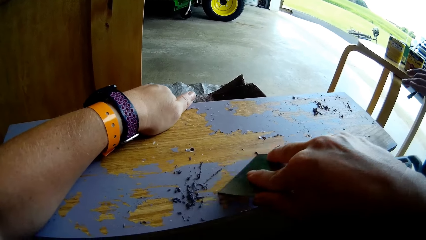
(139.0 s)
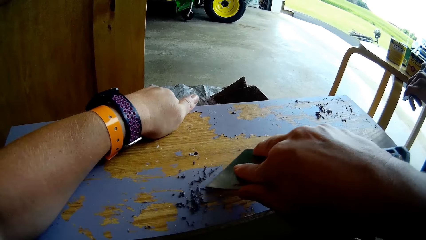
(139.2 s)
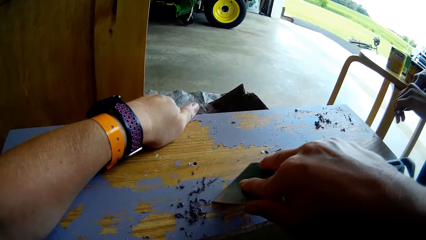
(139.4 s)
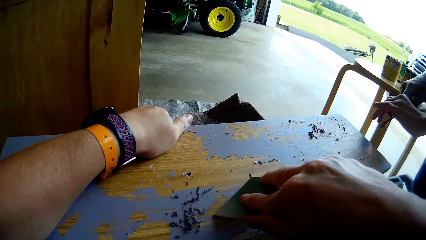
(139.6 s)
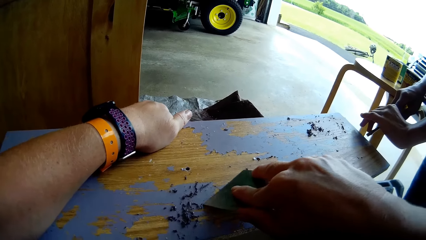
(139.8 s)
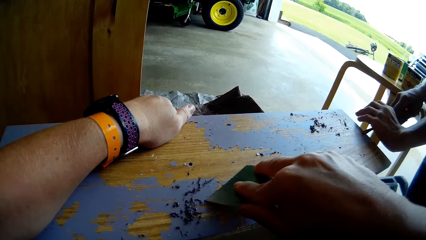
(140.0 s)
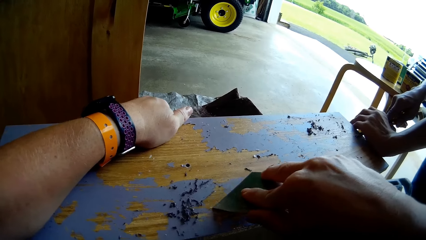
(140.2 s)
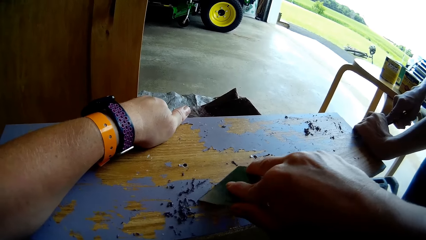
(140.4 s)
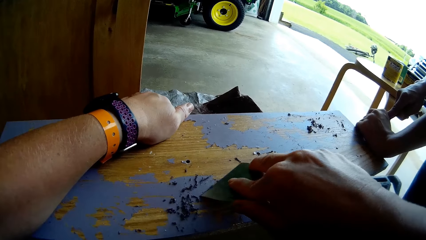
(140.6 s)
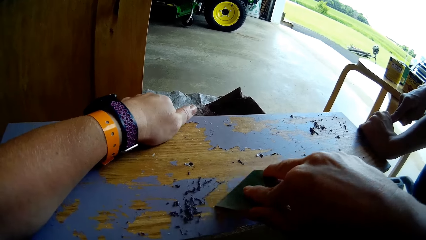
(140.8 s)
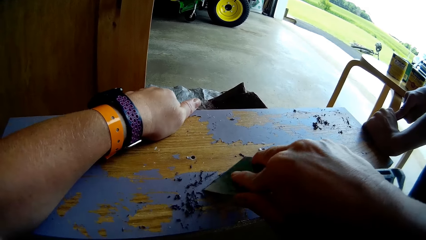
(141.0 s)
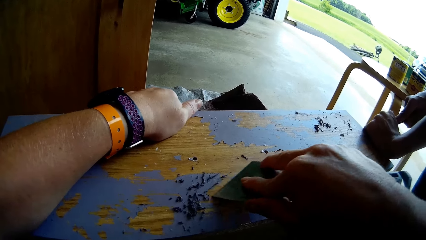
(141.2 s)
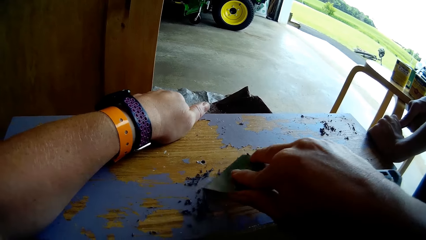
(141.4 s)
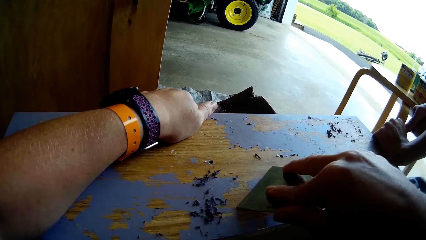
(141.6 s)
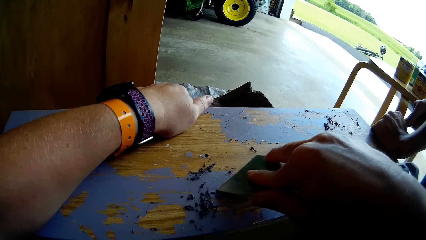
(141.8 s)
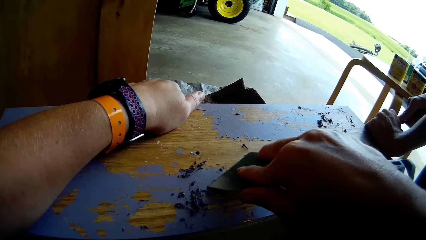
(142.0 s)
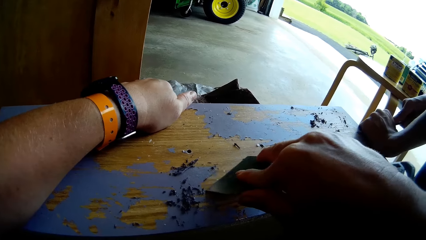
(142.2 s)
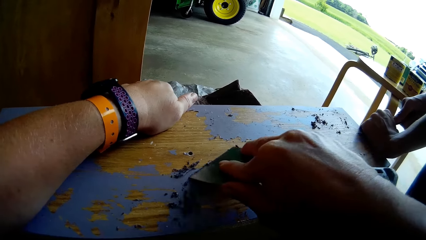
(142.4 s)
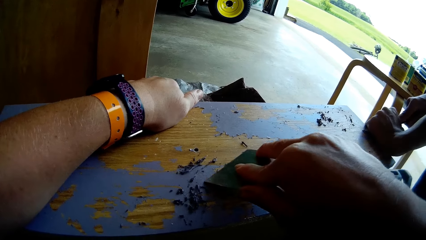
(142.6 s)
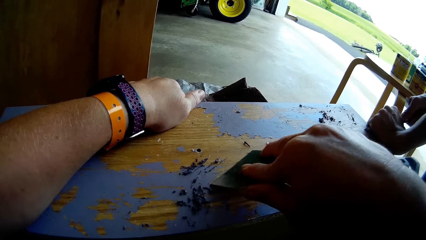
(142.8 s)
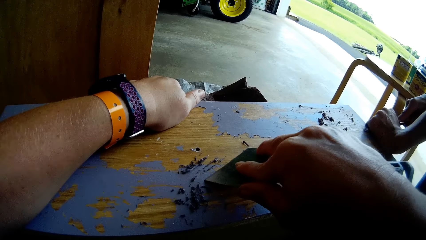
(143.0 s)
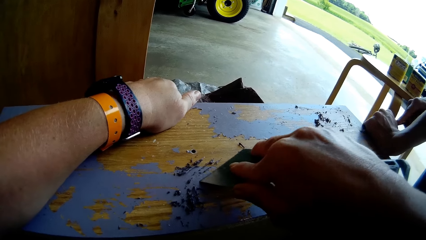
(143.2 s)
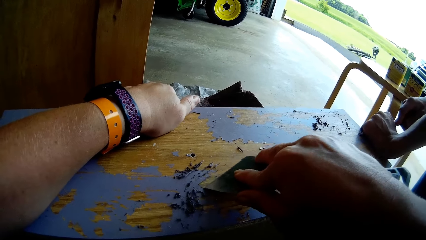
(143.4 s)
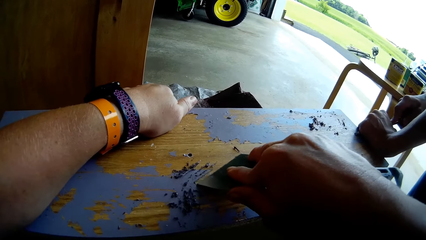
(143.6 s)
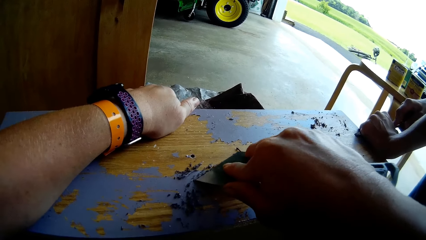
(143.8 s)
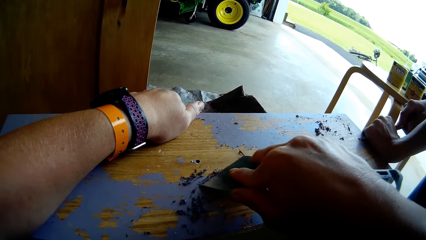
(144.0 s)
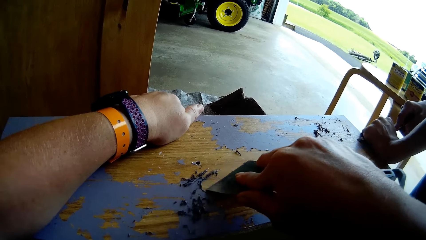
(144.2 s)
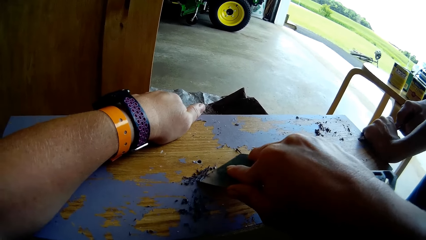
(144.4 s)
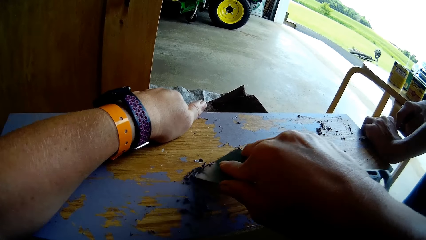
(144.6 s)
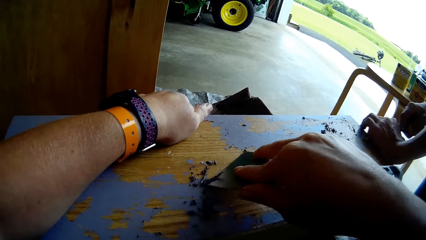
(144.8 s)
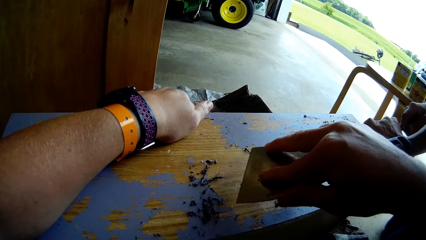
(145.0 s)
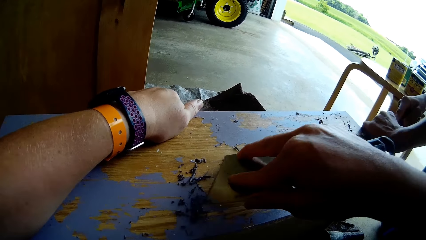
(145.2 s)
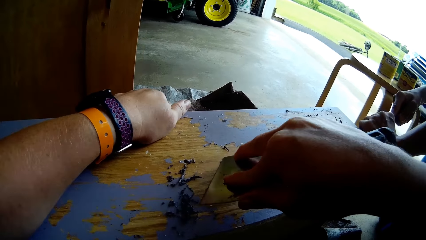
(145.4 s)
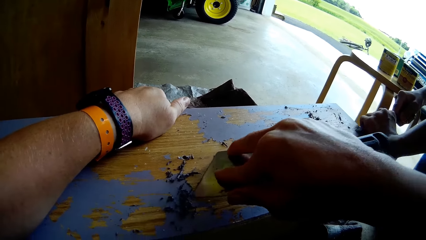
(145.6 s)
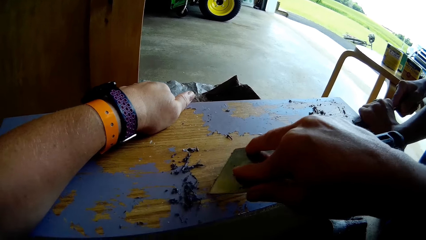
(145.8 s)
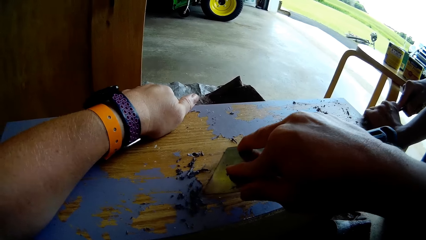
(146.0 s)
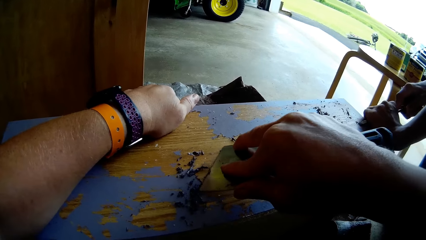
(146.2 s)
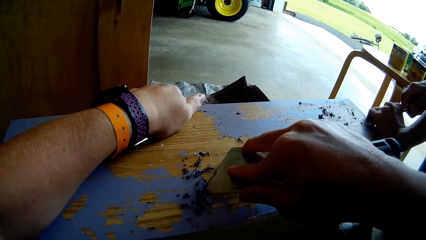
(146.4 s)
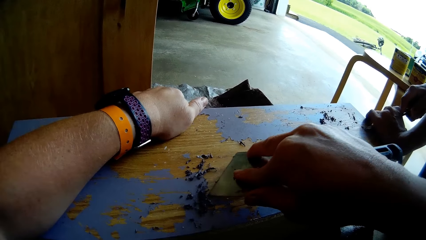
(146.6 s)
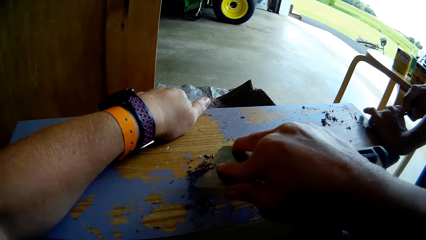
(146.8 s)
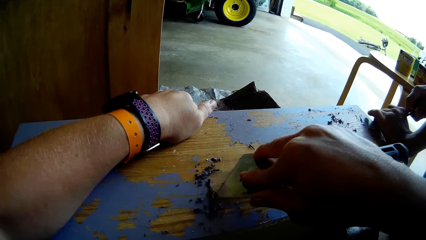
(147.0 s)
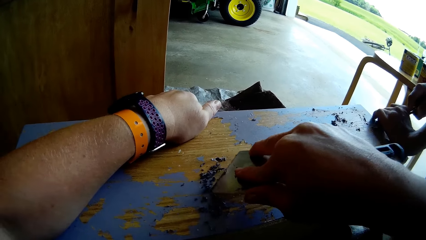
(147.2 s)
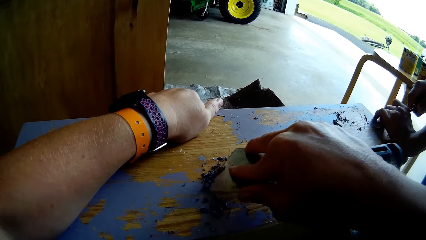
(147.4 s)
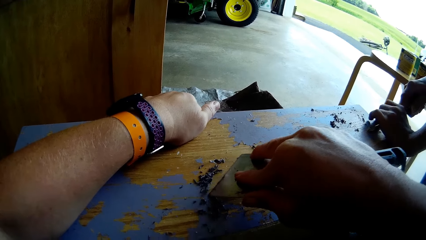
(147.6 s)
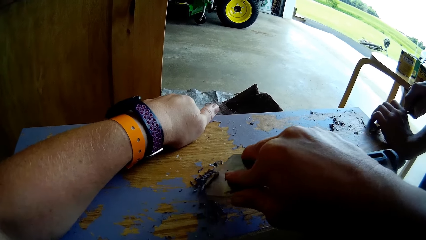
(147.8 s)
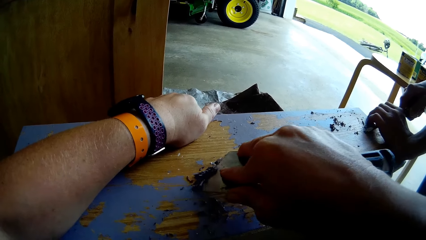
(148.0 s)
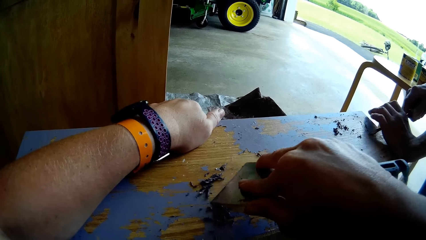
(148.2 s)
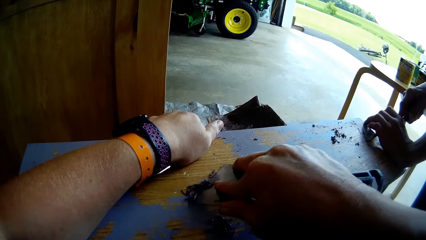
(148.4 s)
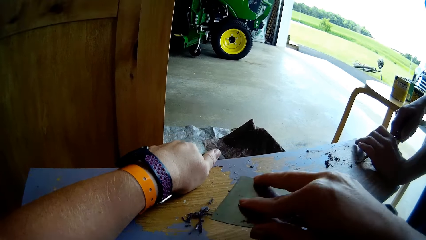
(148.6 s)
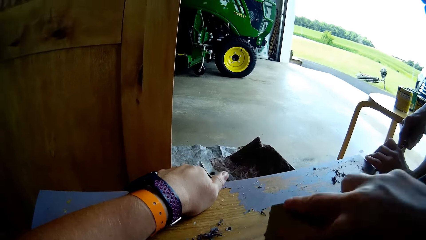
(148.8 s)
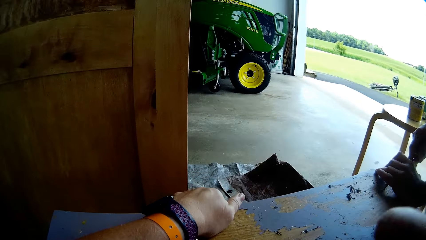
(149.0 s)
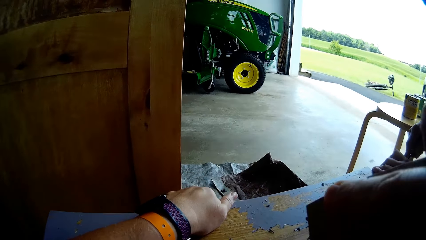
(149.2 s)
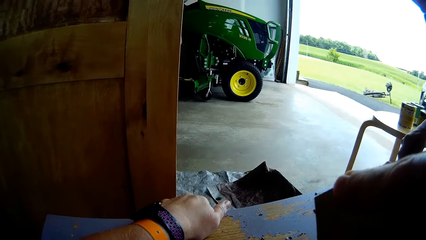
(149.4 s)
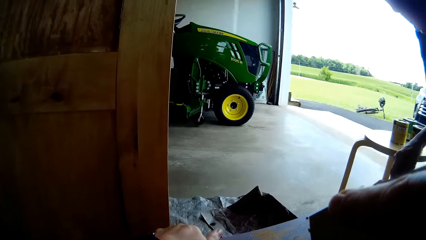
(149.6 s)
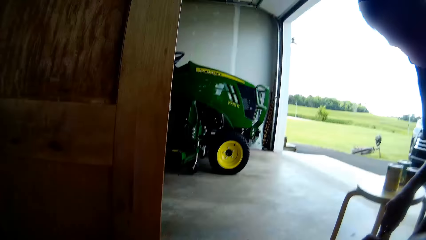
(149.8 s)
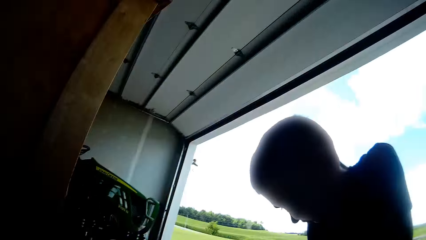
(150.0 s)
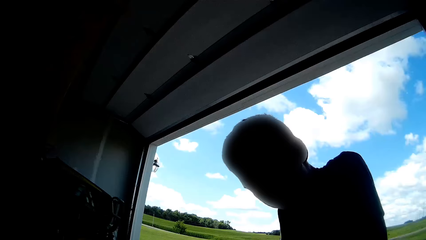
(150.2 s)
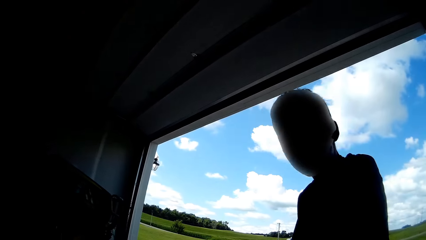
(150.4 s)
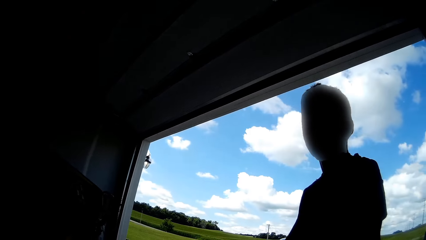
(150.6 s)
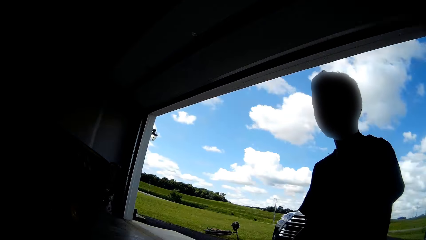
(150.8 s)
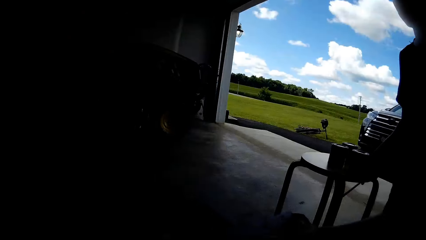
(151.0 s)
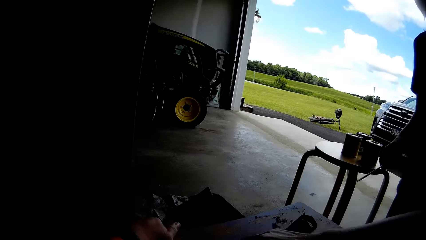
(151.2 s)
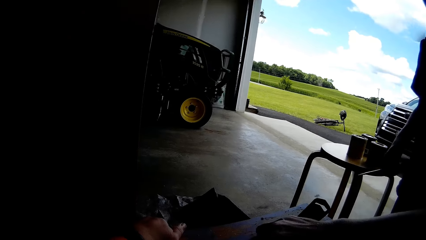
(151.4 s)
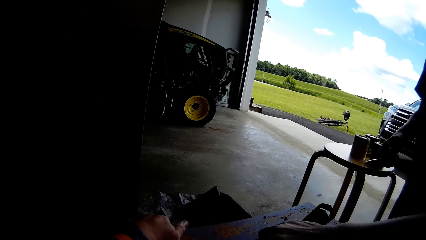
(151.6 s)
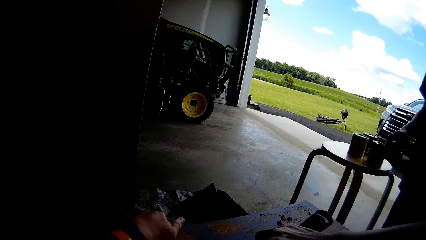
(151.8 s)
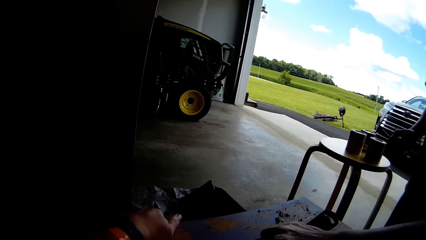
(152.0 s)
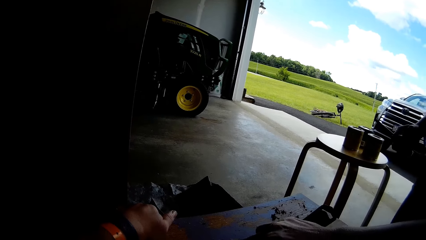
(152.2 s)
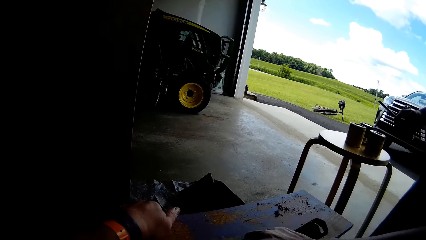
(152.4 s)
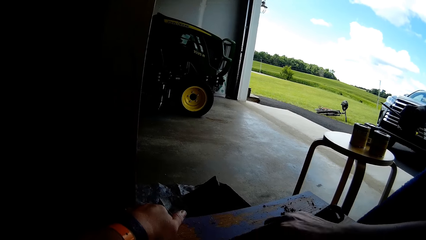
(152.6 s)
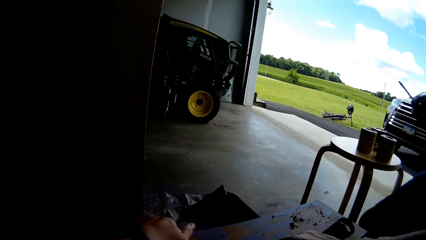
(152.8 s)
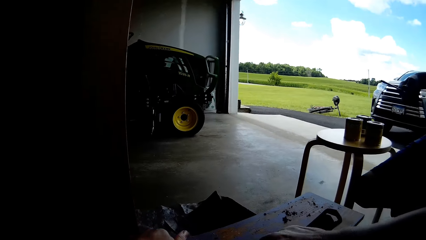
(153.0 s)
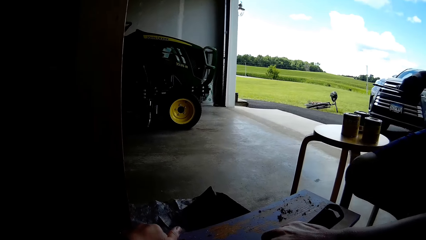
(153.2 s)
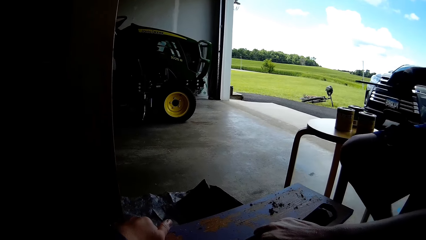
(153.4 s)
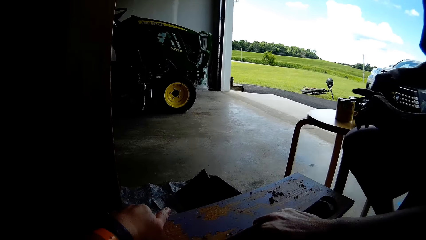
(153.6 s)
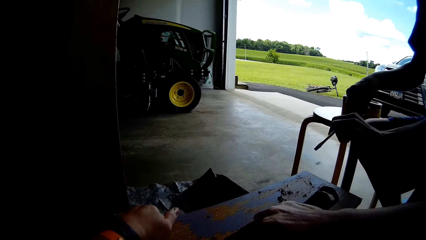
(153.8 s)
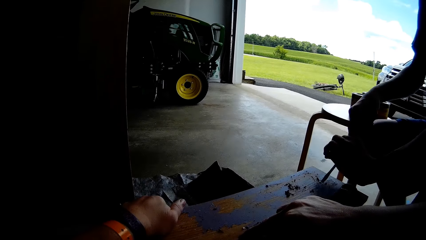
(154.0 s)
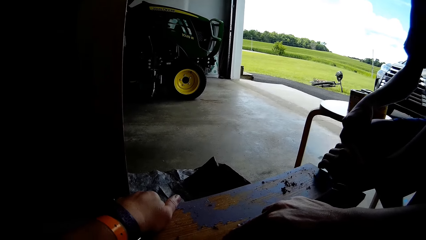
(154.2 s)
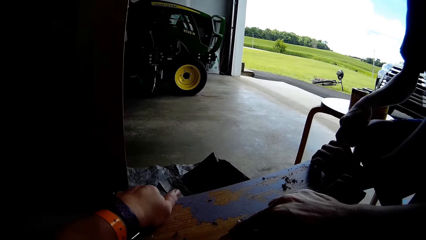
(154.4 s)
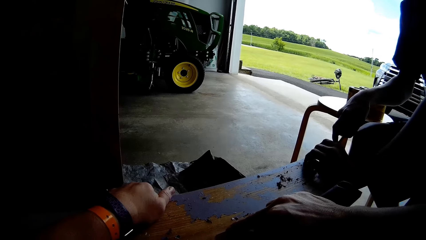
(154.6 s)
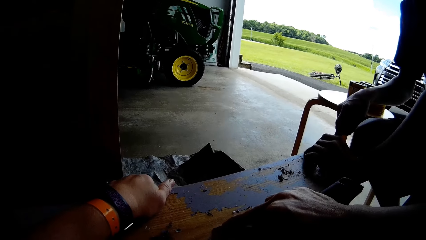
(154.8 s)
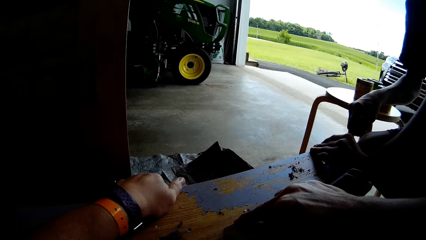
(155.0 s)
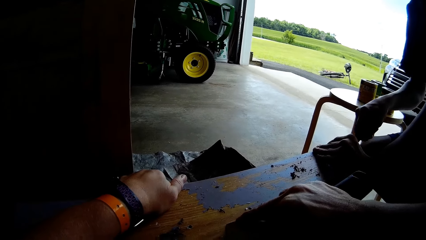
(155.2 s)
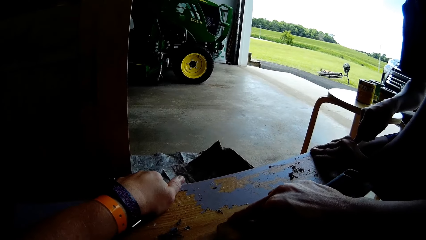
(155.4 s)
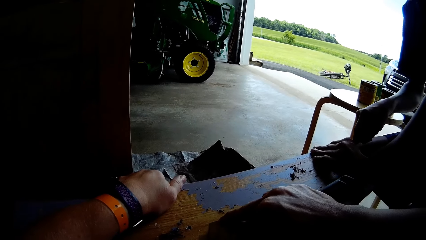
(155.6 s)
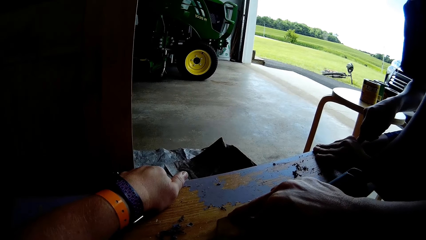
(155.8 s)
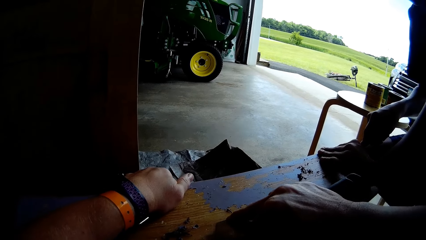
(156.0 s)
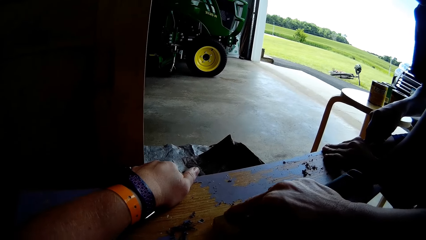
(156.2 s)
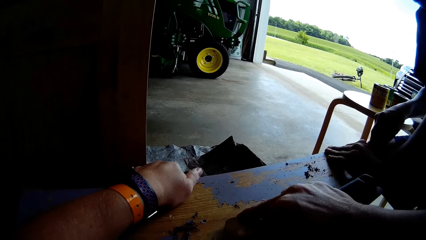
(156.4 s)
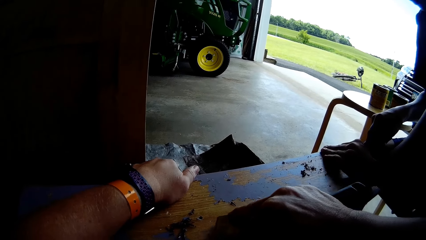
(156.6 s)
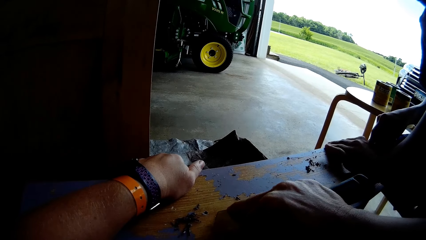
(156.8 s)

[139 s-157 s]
A man scrapes paint from the table with a screwdriver. He stands from the table. The camera wearer scrapes paint from the table with a putty knife. The man scrapes paint from the table with the screwdriver.
